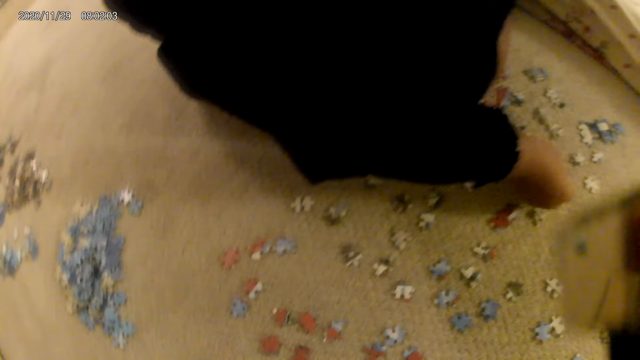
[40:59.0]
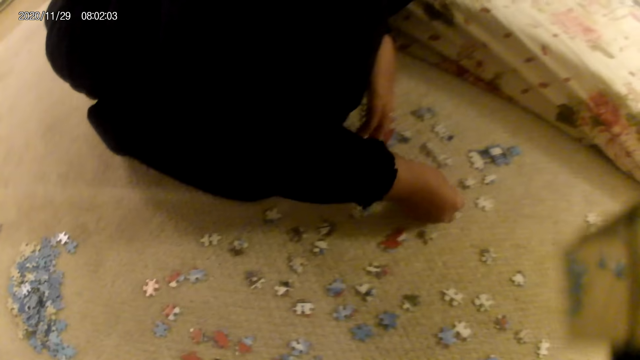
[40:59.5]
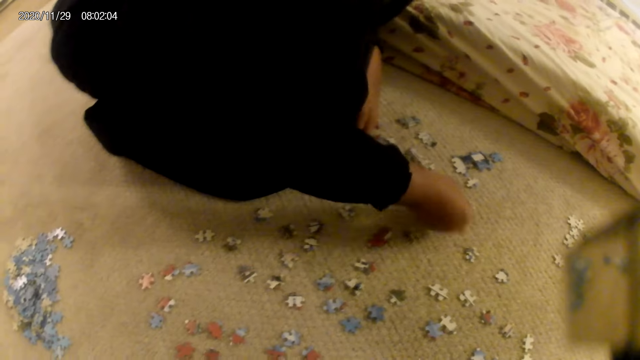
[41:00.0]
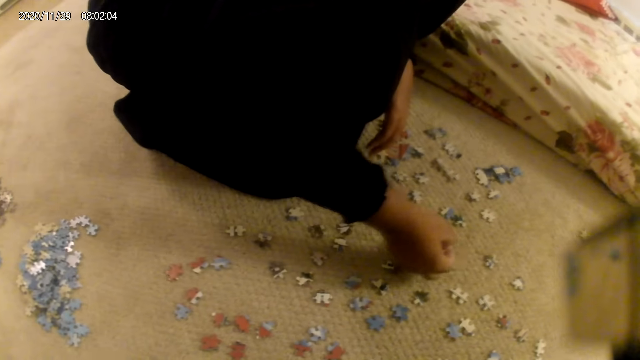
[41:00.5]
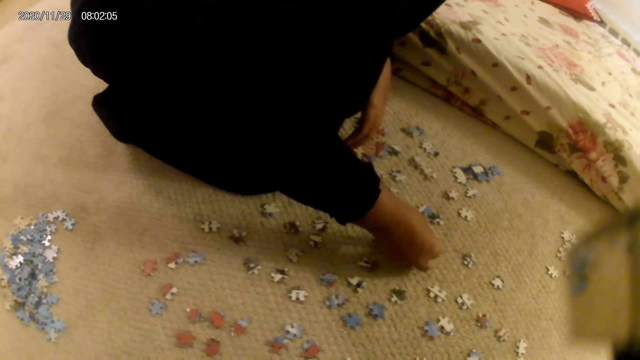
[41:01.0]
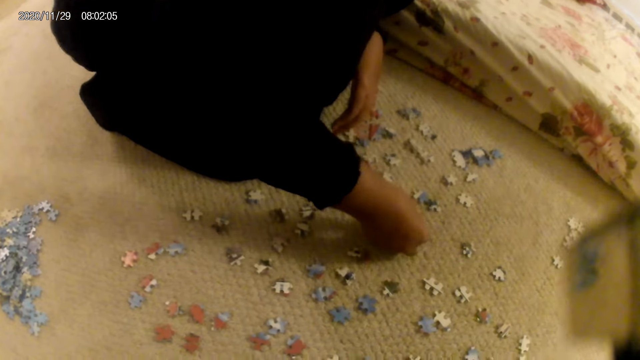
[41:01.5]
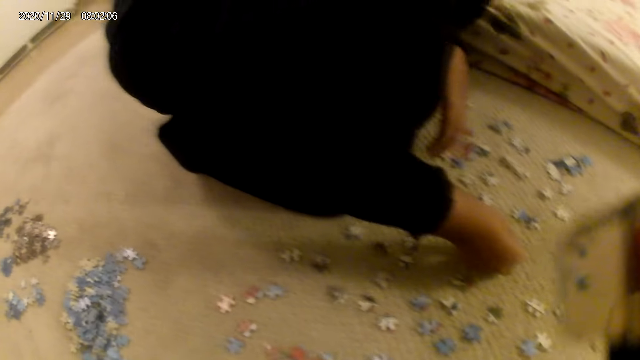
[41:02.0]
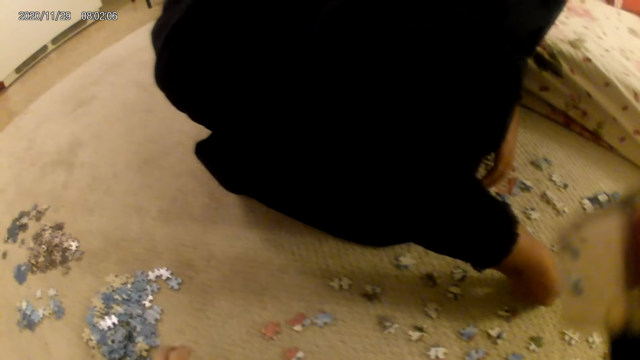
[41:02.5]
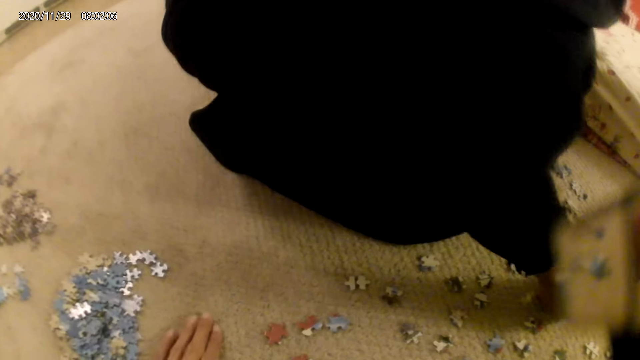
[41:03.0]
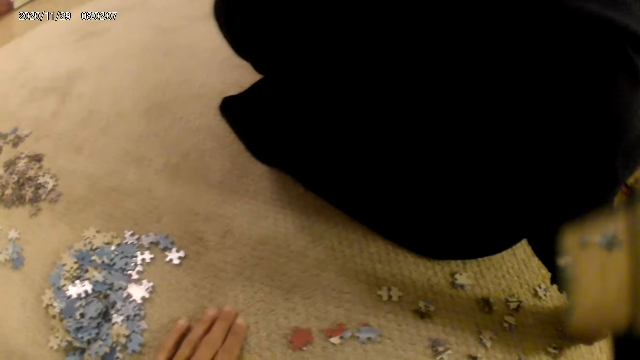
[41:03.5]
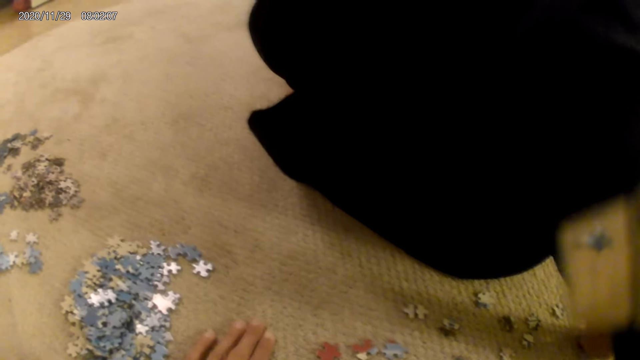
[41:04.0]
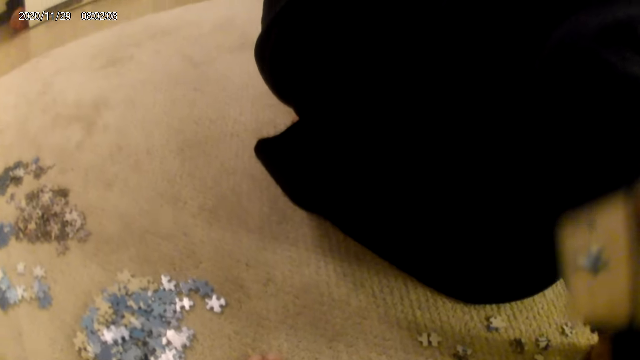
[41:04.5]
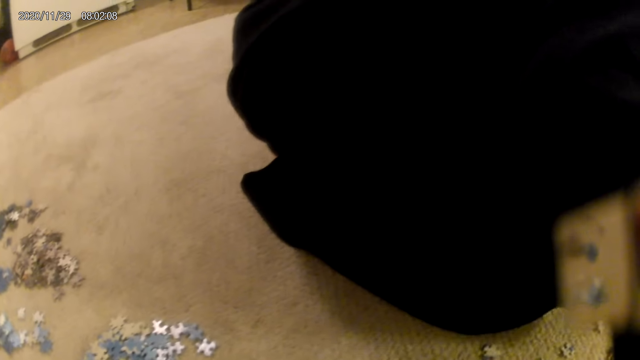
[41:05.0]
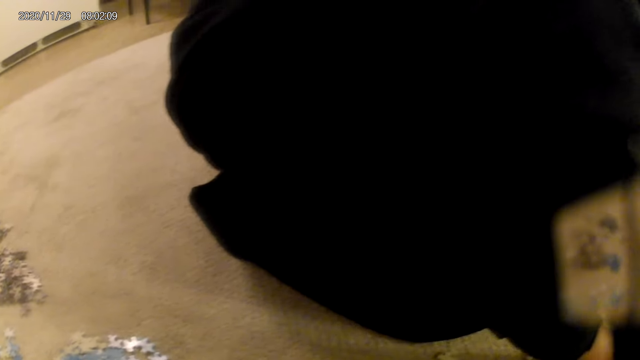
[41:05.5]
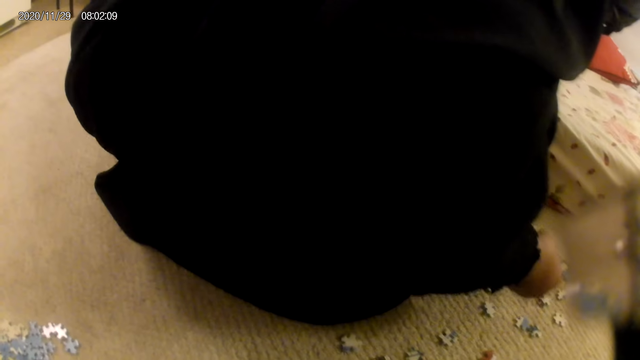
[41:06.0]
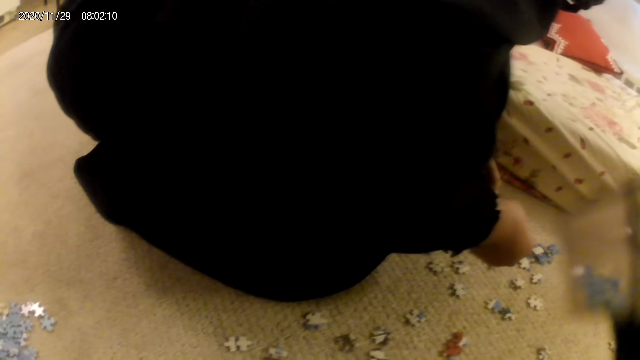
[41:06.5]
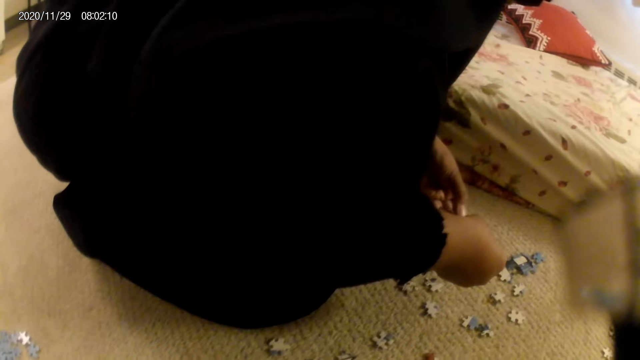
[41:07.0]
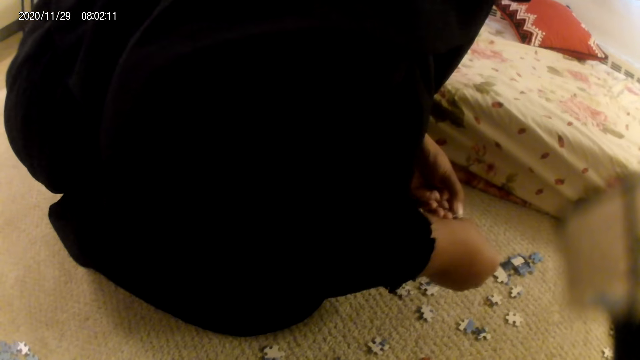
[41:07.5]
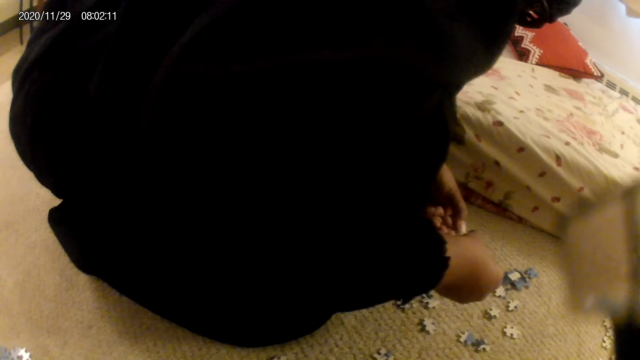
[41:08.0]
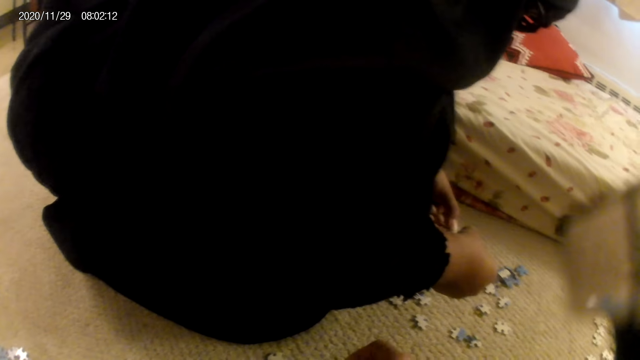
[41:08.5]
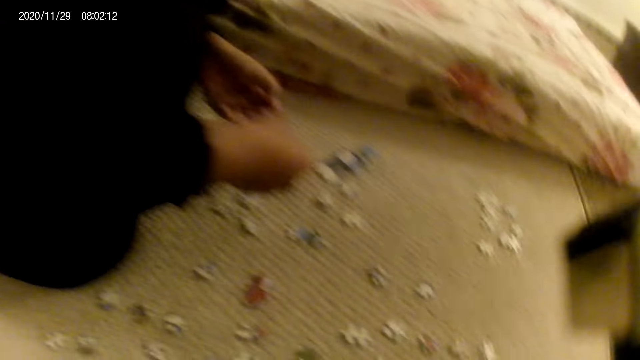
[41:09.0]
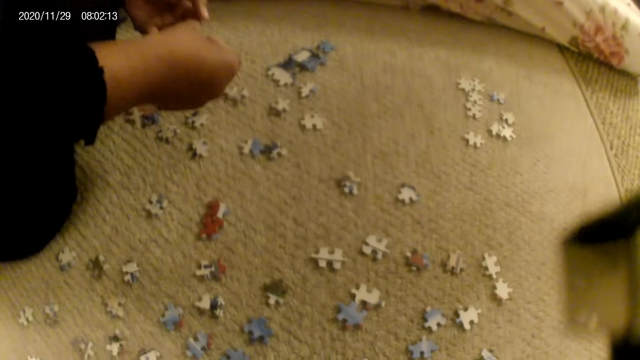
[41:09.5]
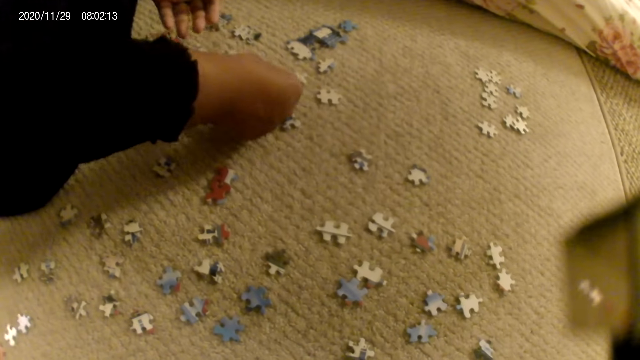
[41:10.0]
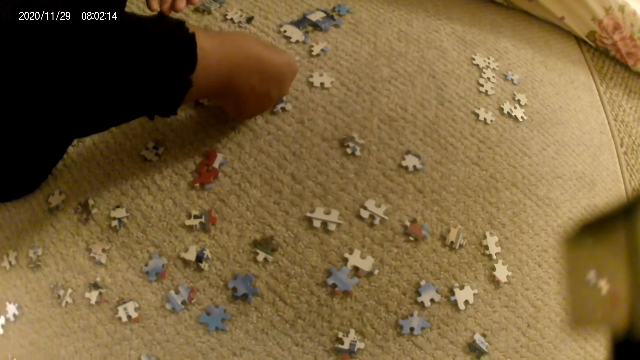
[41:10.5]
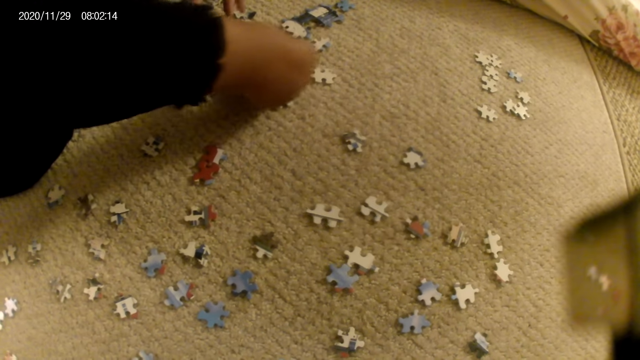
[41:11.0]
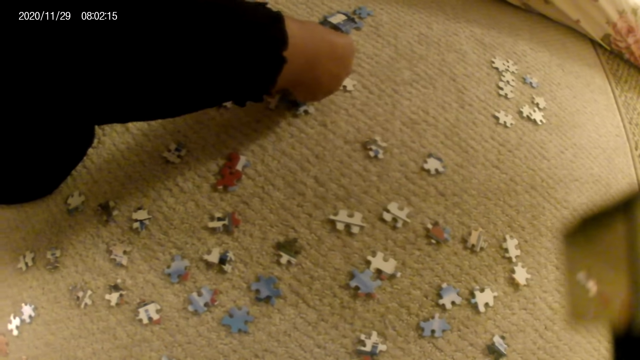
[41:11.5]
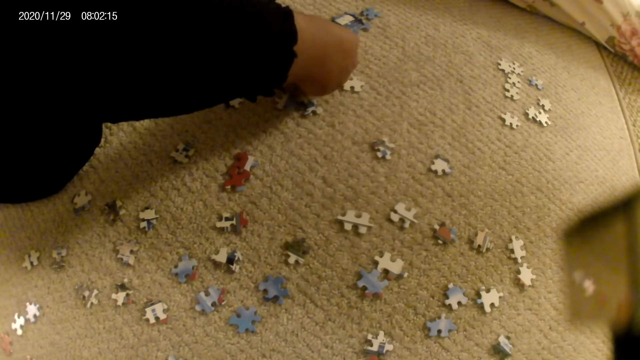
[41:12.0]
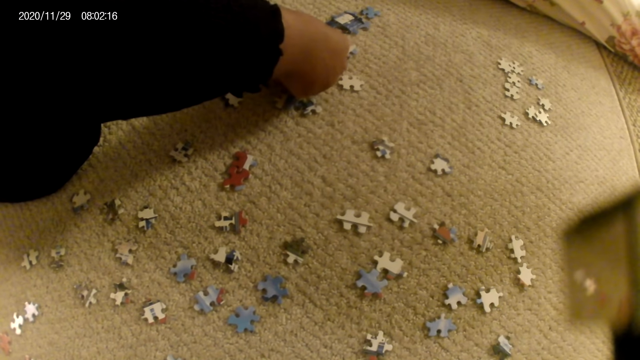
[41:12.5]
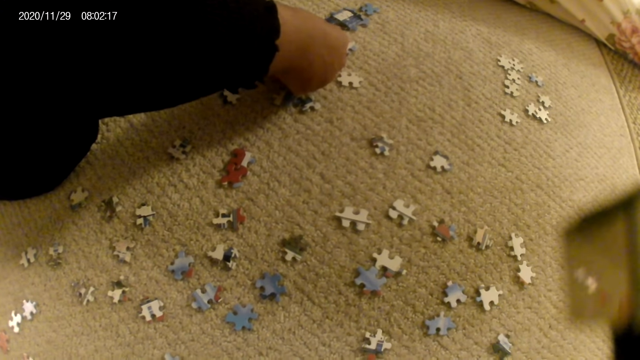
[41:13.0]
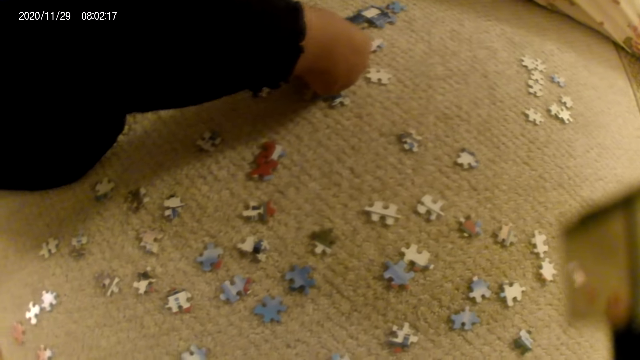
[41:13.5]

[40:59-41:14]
The lady moves the hand holding the puzzle piece. The lady joins puzzle pieces. The camera wearer places a hand on the floor. They stare at the puzzle pieces on the floor. The lady stares at the puzzle piece in the hand. The camera wearer picks up a puzzle piece. The lady joins the puzzle piece in the puzzle structure and puts the puzzle down. The camera wearer stares at the puzzle pieces on the floor.

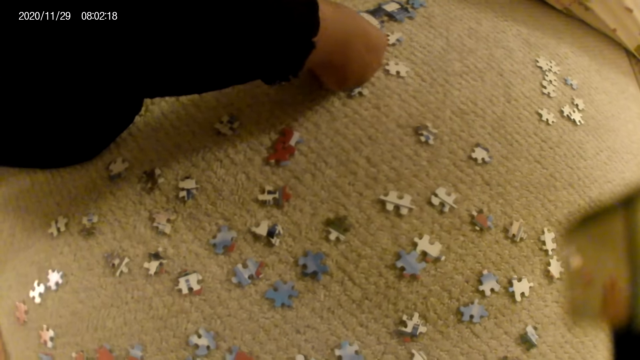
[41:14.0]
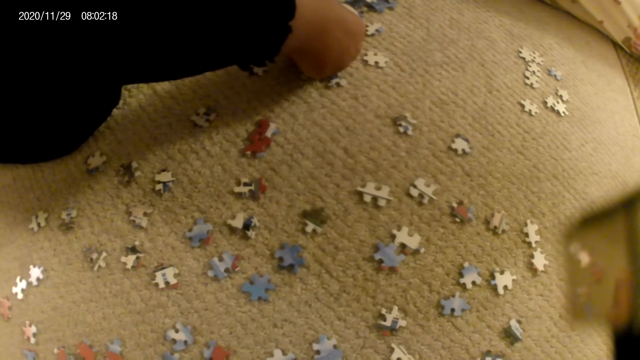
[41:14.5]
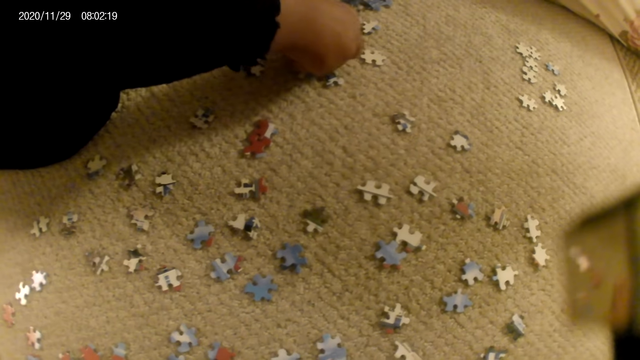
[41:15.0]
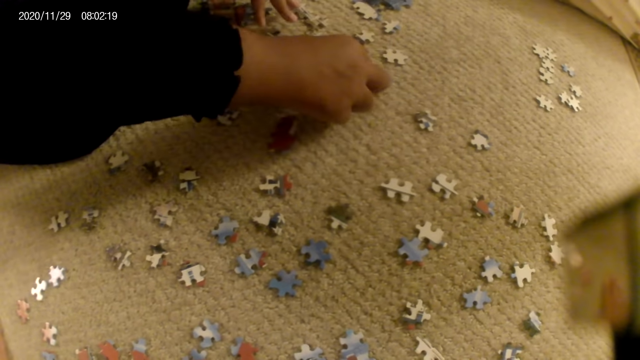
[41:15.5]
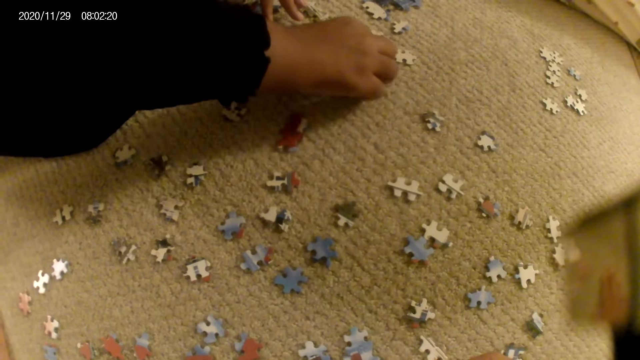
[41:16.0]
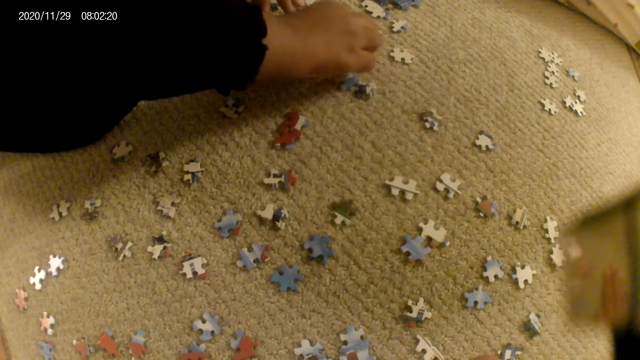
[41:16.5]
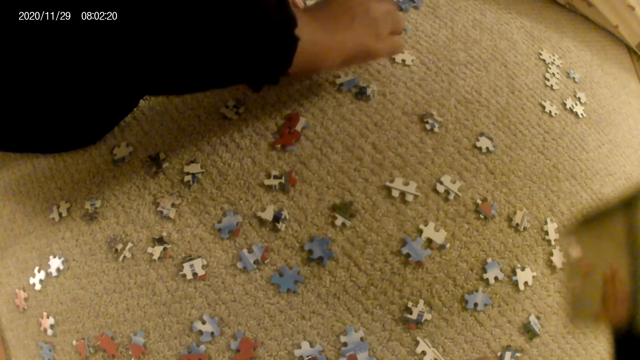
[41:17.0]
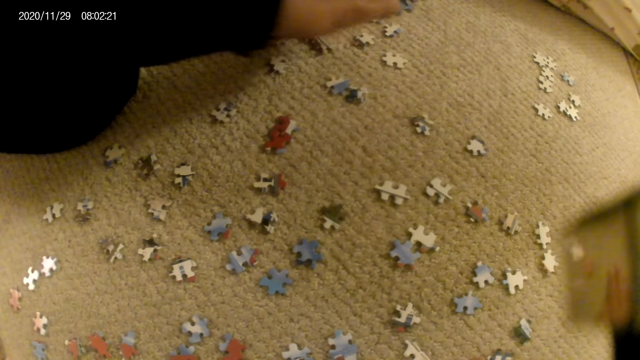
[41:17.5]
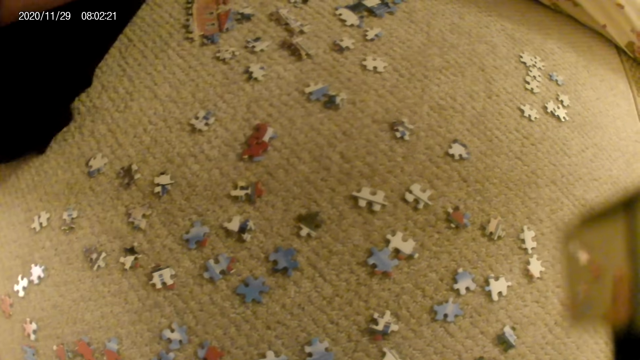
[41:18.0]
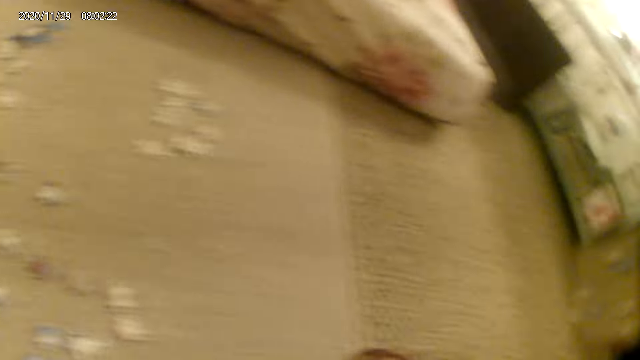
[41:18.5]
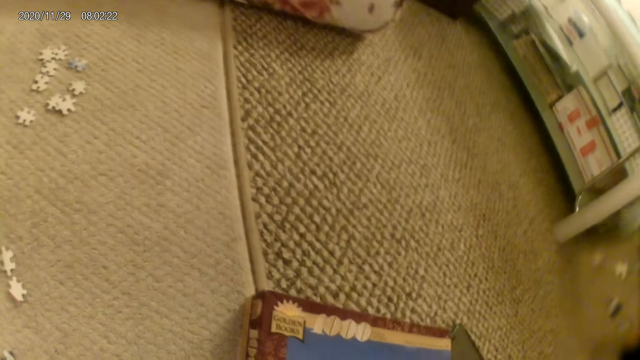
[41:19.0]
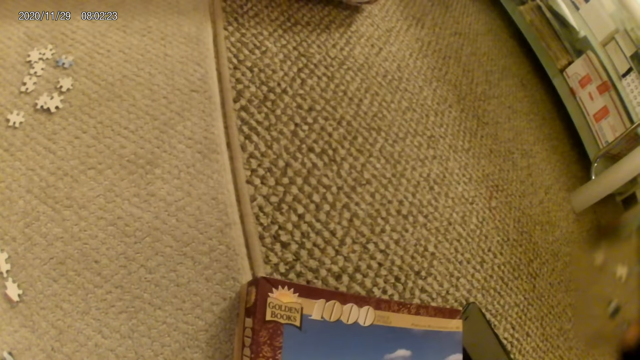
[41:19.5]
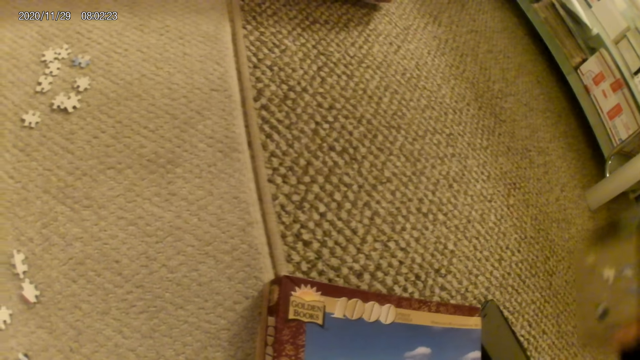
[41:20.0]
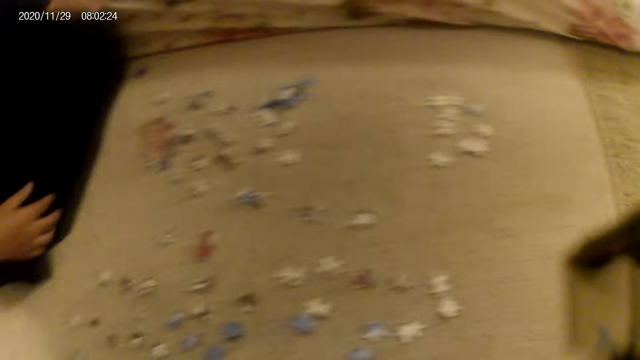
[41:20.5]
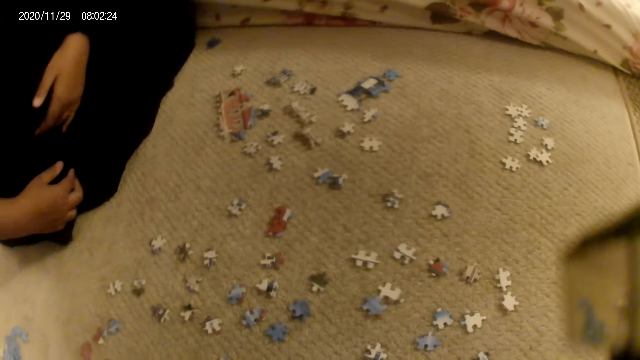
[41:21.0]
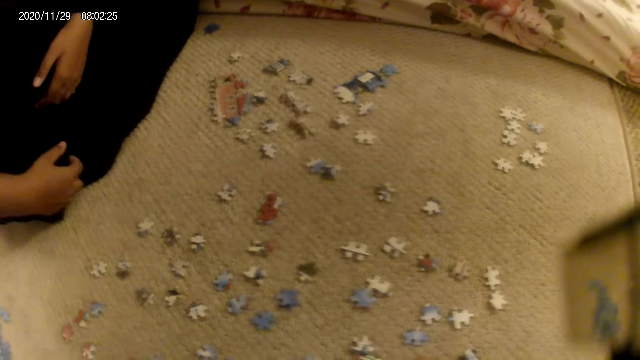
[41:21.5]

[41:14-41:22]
The lady connects the puzzles. The lady stares at the puzzle pieces on the floor.
